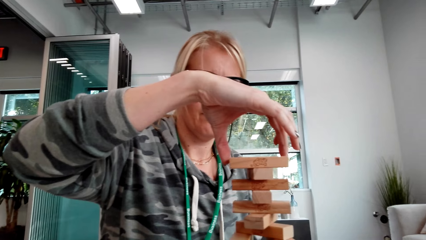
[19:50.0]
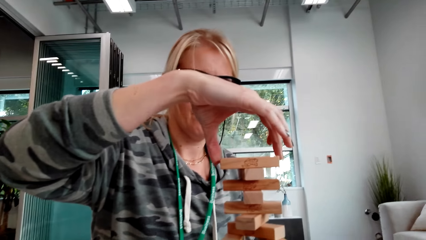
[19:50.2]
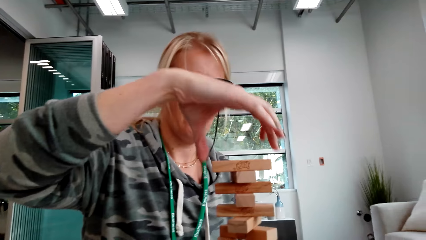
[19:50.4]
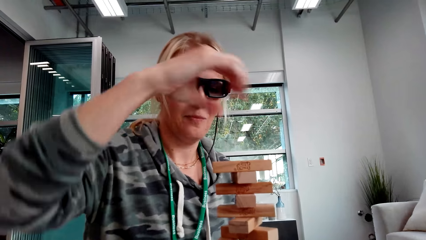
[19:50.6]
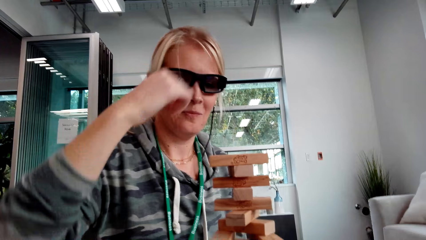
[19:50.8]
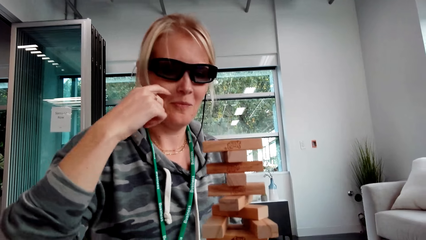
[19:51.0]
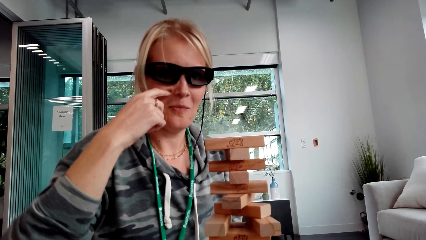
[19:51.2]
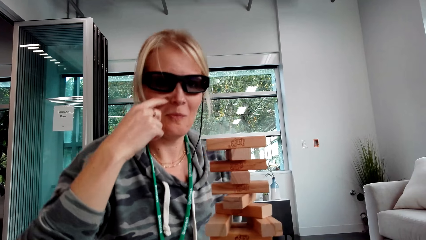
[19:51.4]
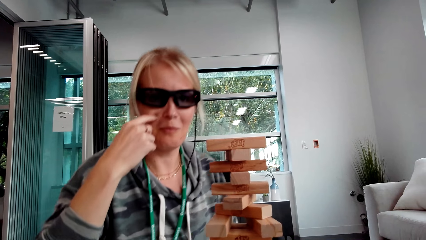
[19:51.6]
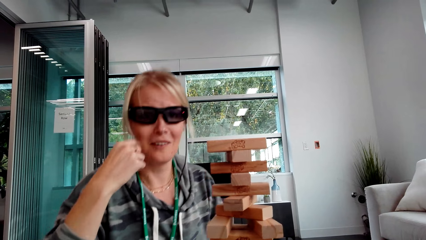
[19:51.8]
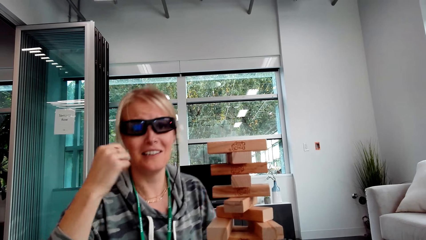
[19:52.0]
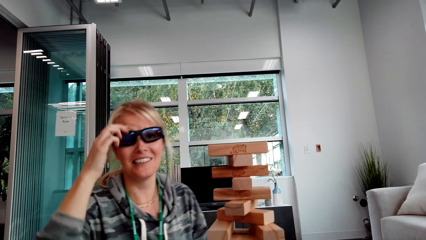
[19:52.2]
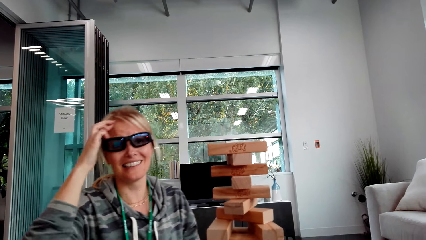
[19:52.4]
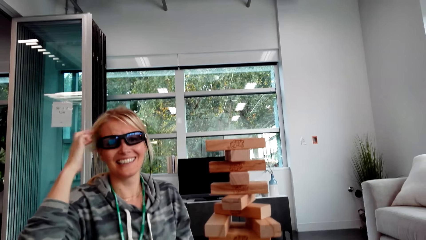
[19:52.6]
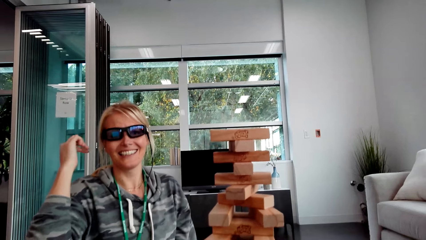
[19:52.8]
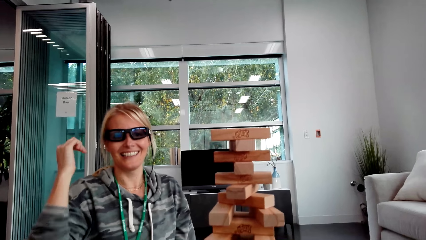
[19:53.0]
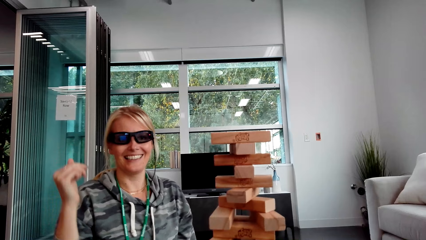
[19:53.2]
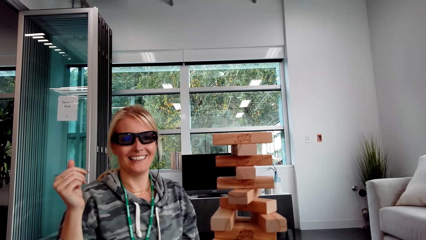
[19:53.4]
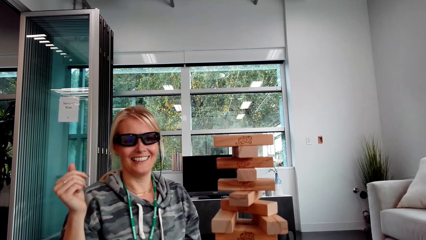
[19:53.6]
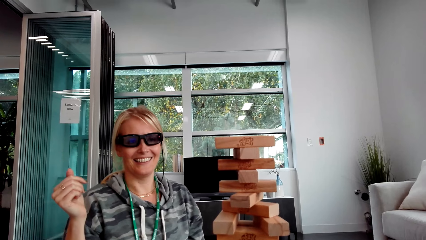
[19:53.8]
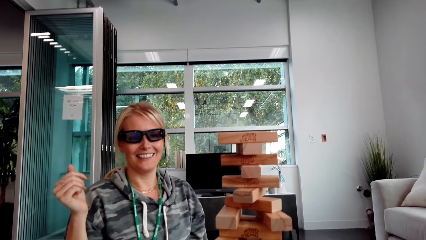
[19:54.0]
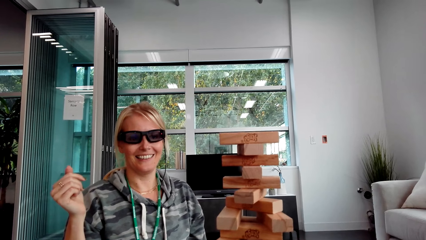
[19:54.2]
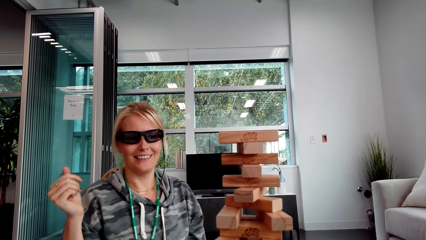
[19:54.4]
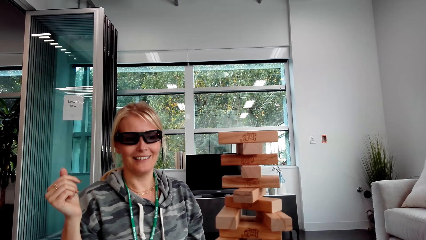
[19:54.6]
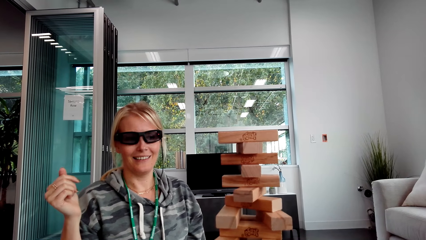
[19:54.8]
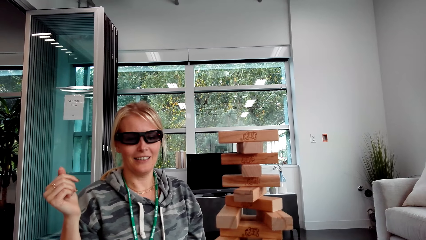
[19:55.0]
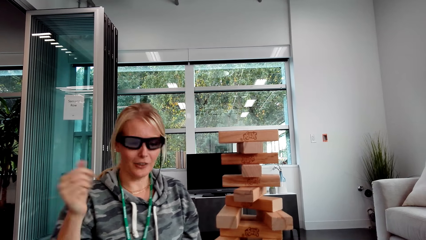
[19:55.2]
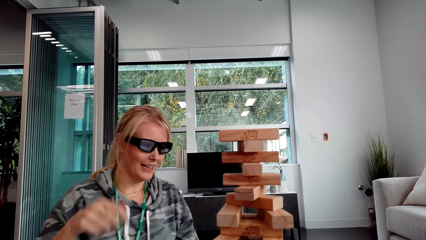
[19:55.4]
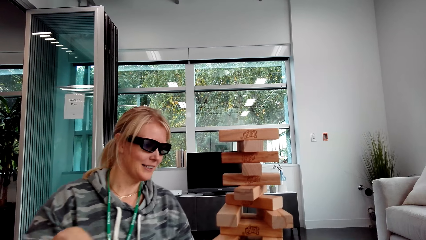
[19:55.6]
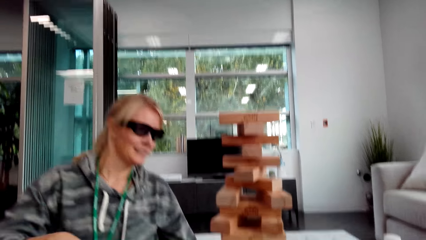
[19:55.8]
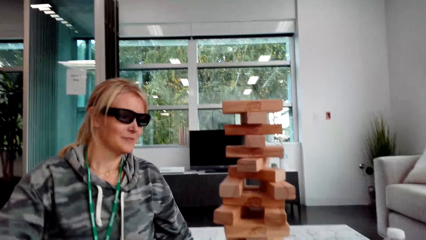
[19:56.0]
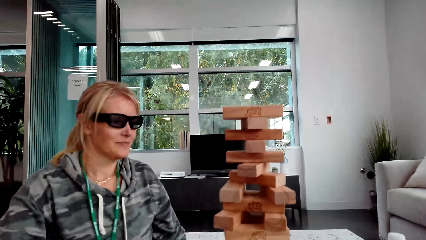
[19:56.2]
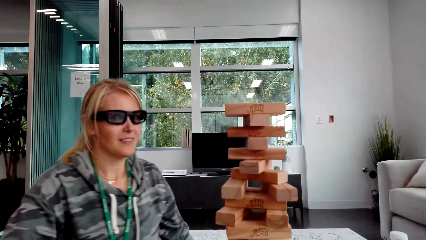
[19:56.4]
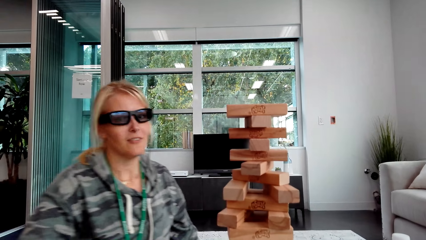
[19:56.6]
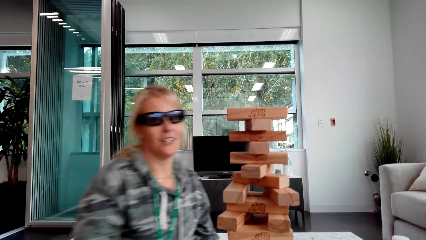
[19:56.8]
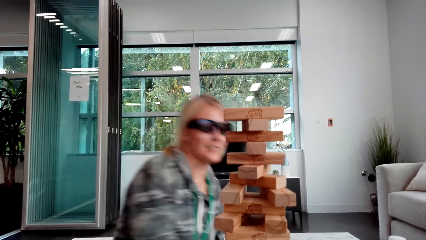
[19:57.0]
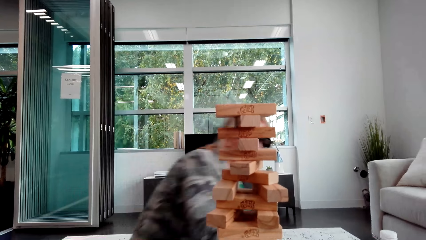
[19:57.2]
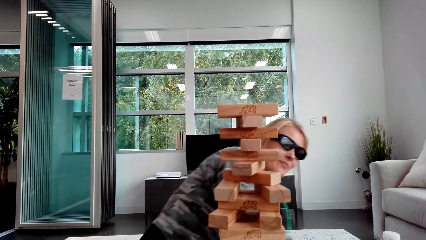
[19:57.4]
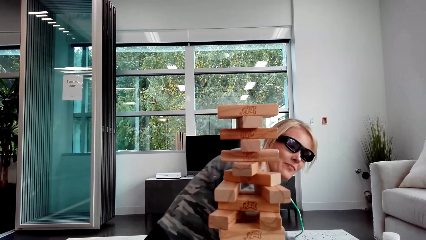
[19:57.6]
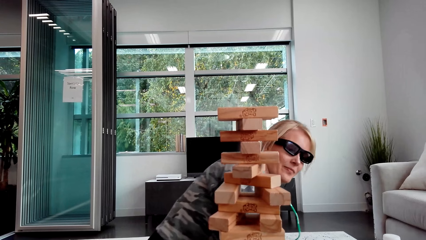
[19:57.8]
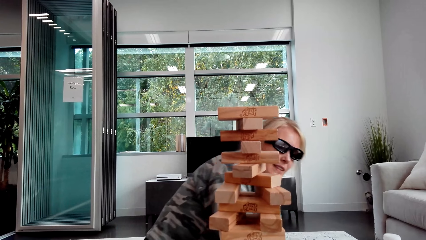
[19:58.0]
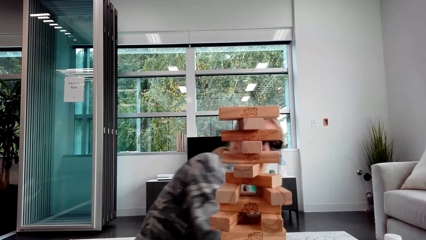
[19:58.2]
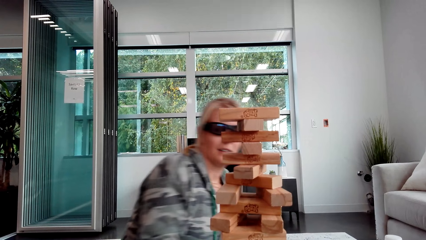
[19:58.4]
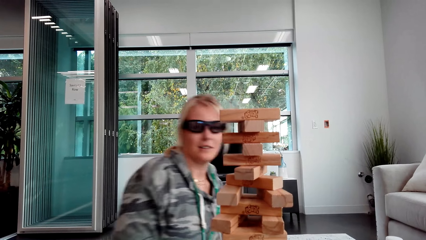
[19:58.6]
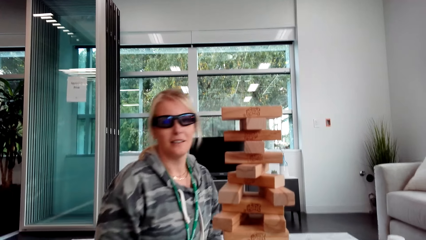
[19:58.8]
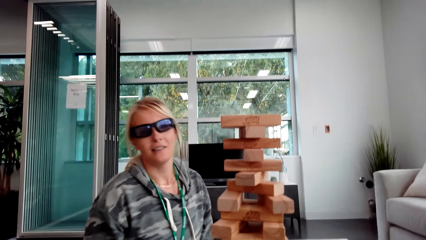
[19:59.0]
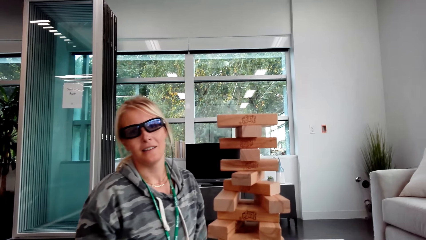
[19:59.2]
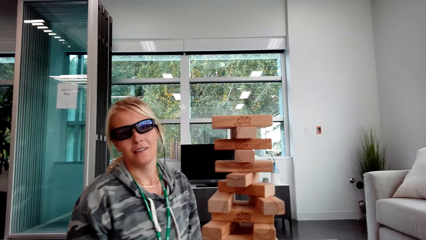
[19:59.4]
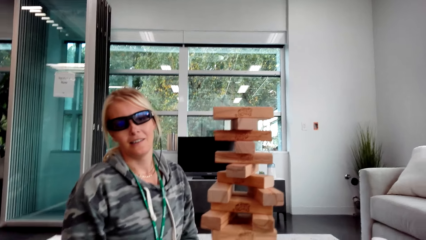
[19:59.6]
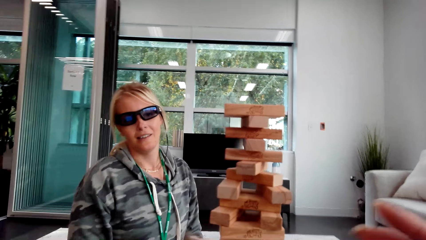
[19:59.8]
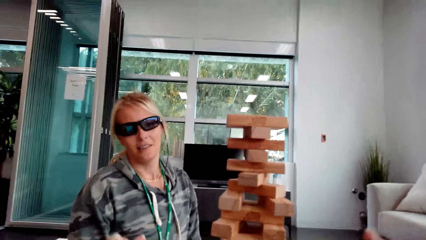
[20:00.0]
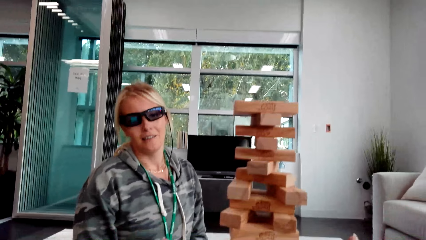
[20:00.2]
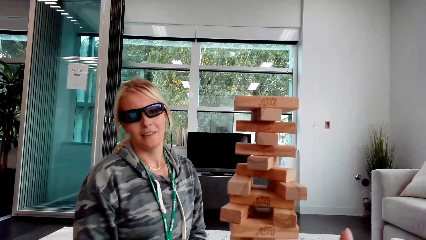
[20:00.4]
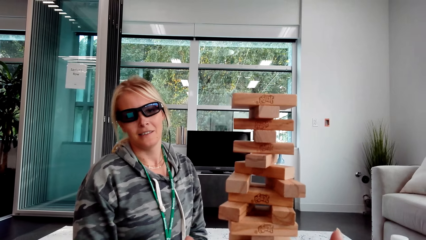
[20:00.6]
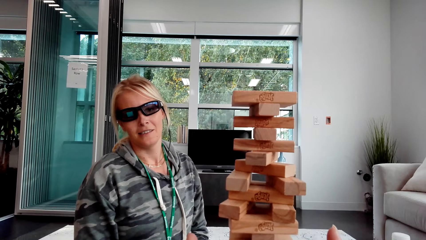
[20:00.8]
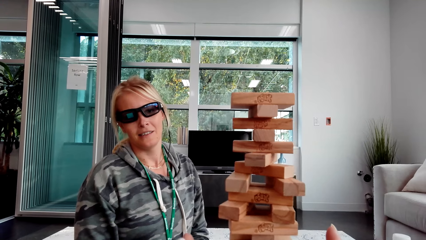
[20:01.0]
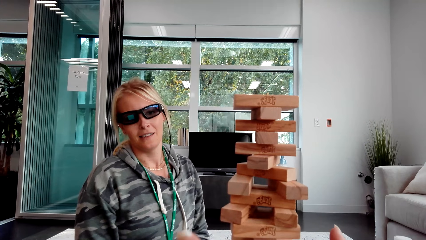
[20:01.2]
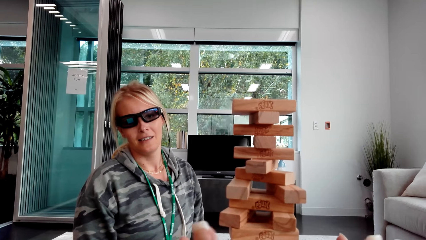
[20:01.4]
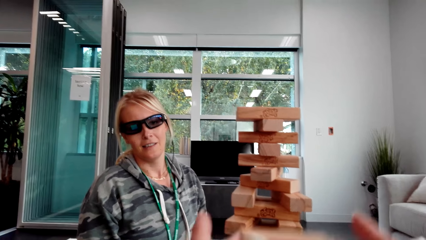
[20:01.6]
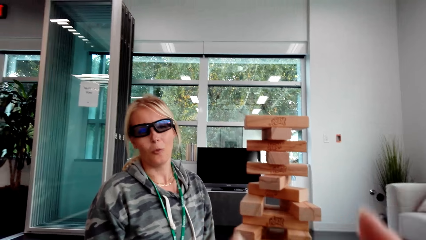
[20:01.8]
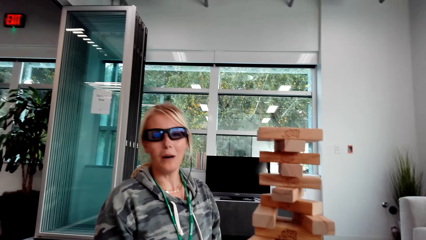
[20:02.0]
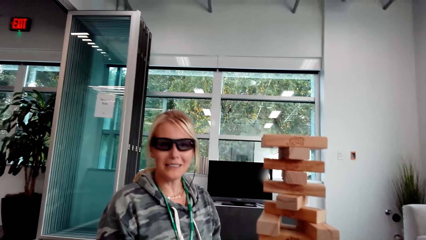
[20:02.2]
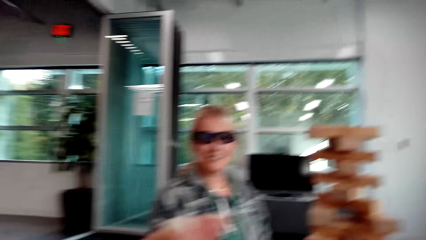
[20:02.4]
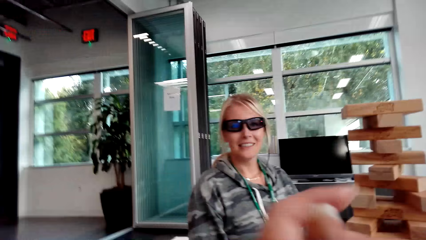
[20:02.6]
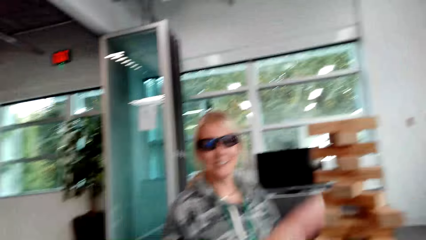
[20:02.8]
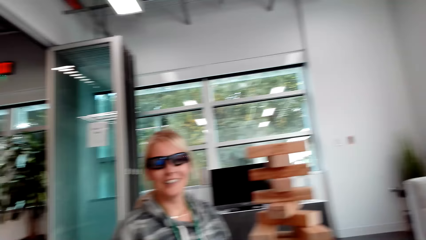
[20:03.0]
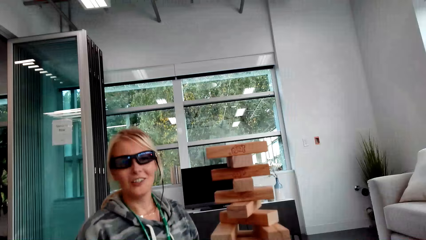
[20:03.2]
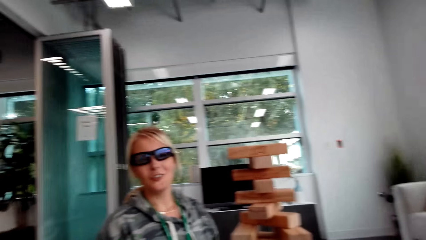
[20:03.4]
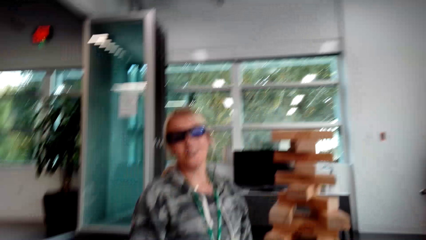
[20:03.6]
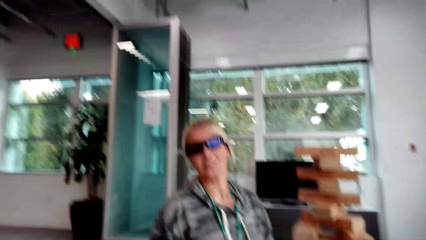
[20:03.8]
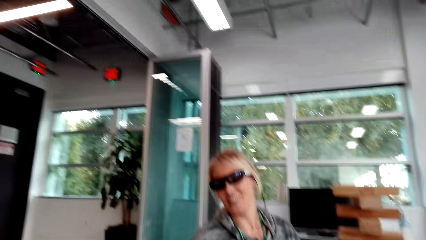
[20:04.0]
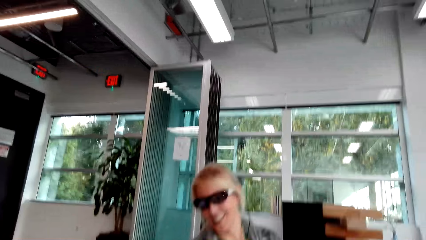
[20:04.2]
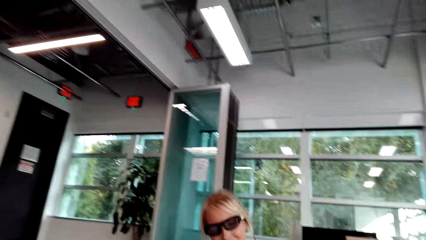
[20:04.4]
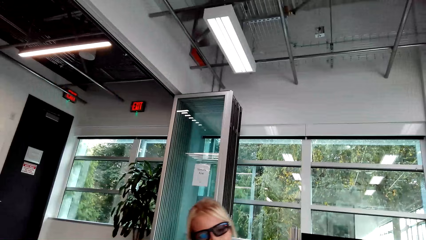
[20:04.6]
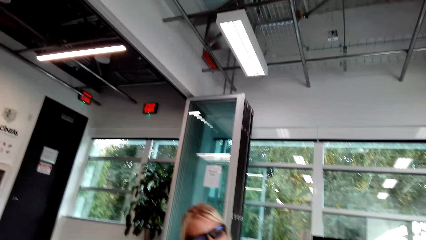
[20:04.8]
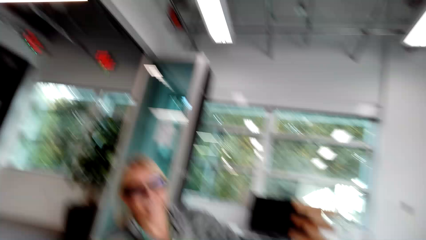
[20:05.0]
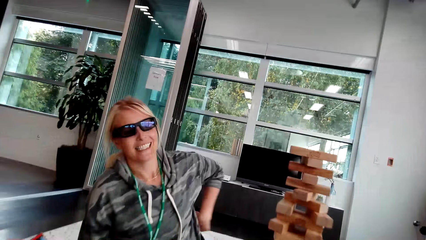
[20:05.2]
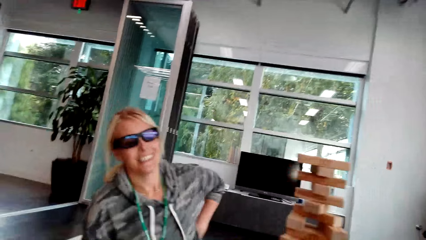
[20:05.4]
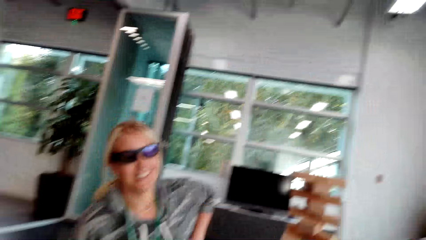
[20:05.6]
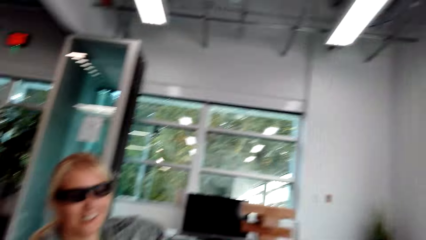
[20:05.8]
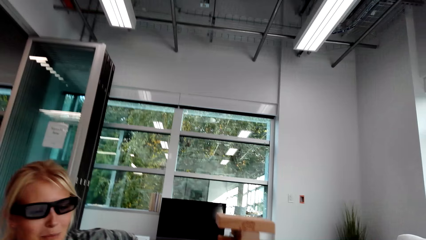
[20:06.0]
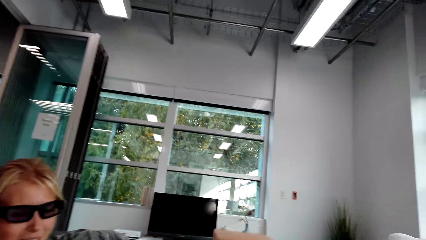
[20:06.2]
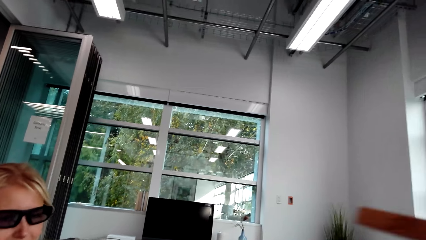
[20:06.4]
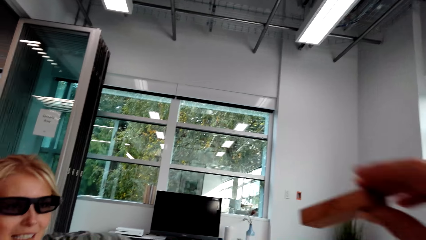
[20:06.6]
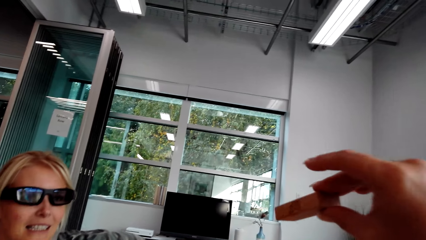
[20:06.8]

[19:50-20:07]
A woman scratches the face. The woman touches the hair, moves the body, and interacts with the camera wearer. The camera wearer moves the hands. The woman talks.
